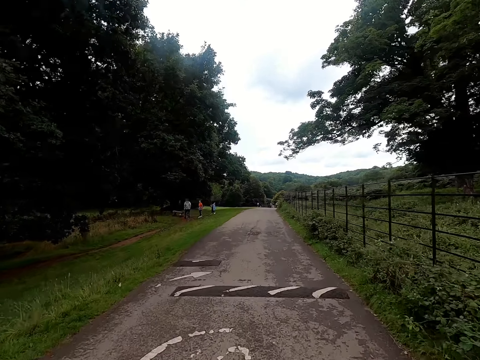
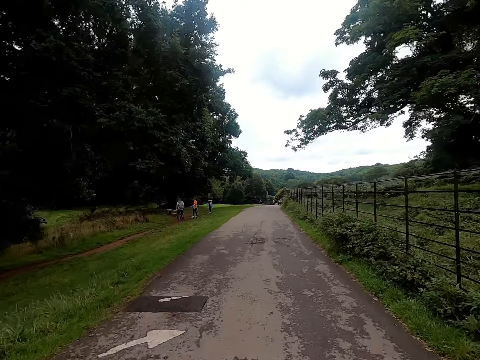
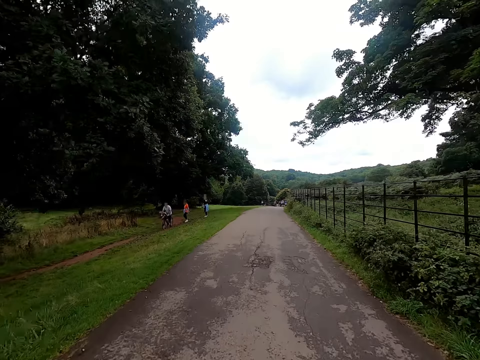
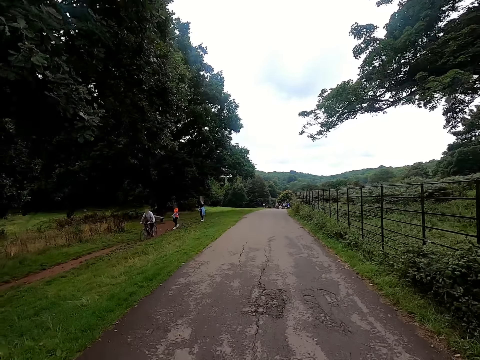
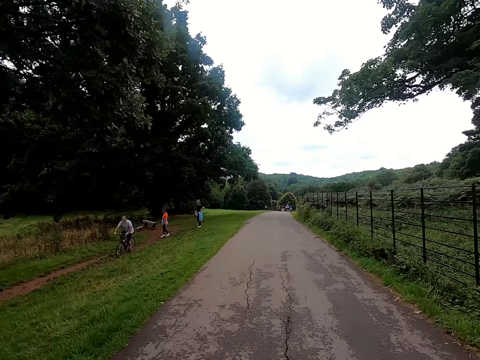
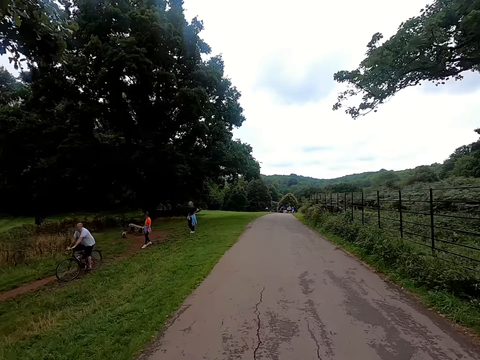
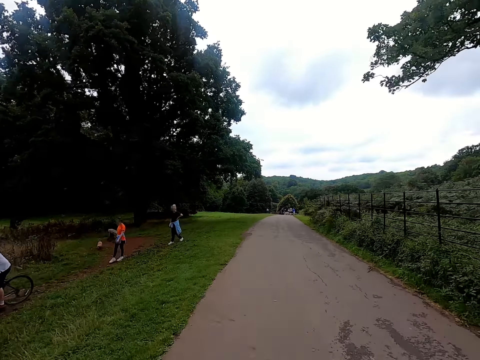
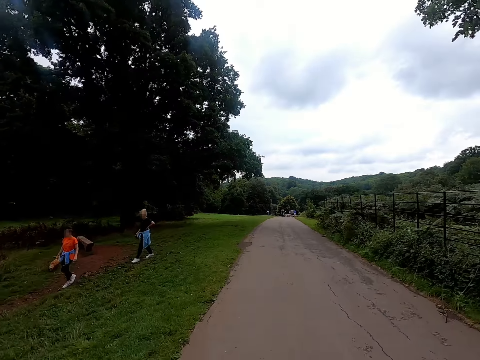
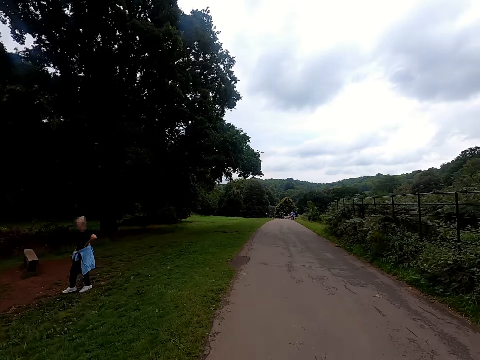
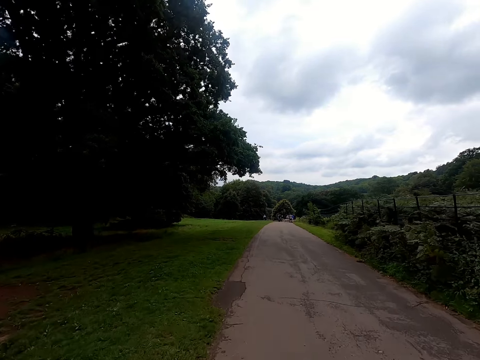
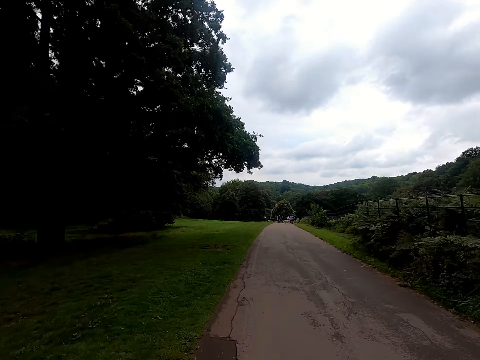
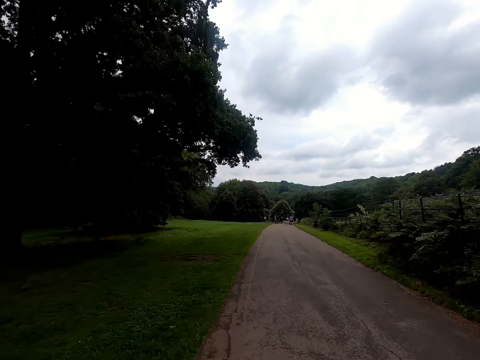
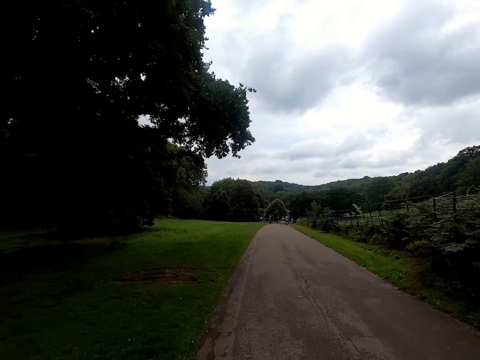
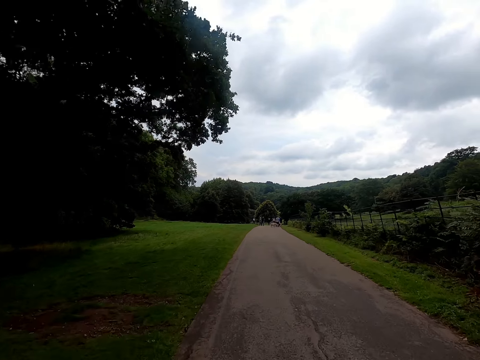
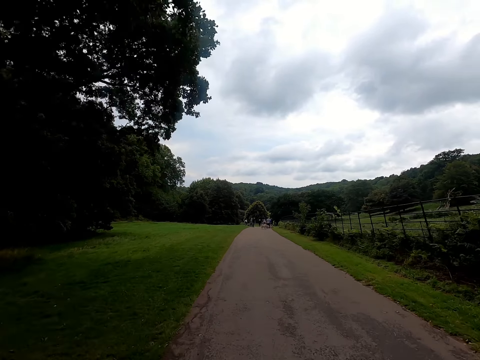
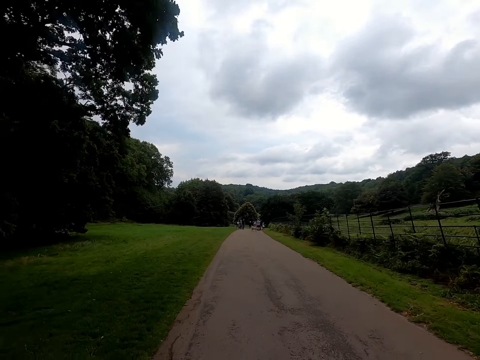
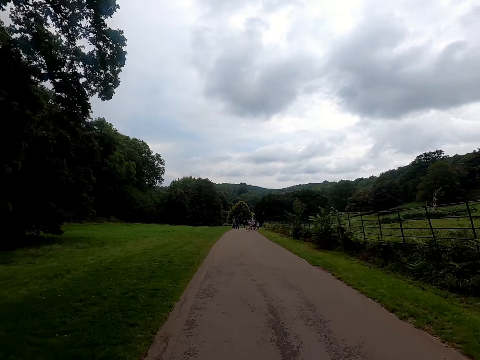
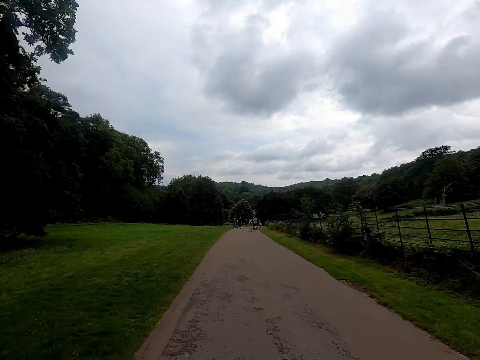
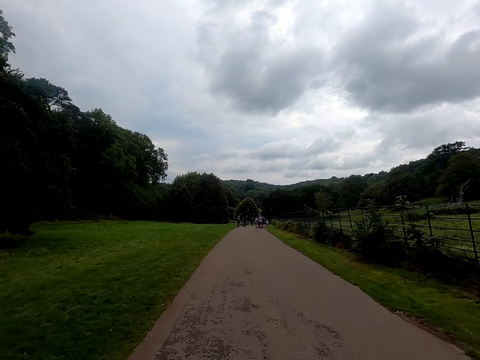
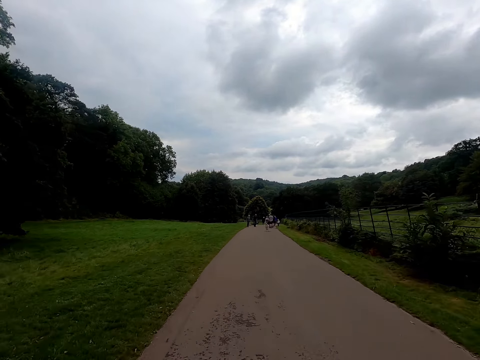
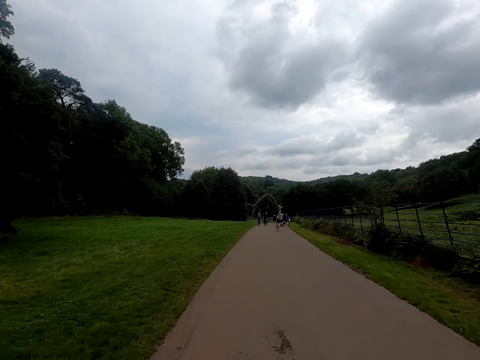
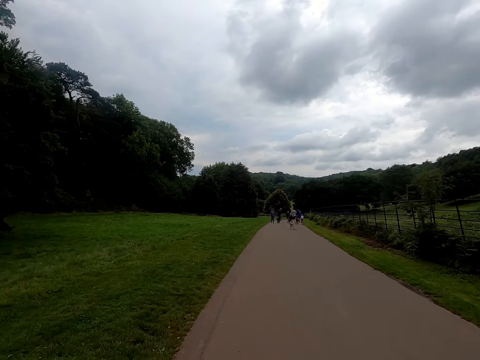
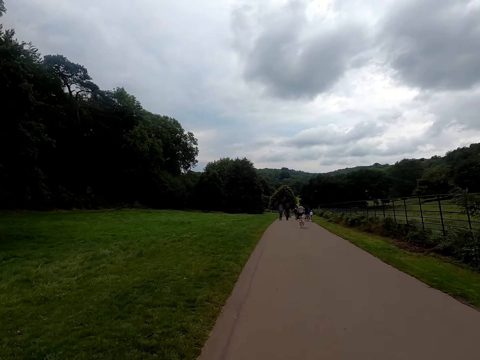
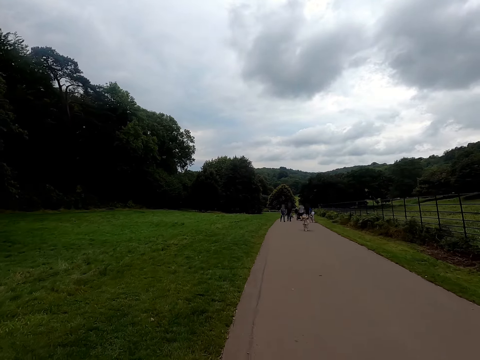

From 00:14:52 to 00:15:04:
A man rides a bicycle past the camera wearer. A woman walks past the camera wearer. Another woman walks past the camera wearer.

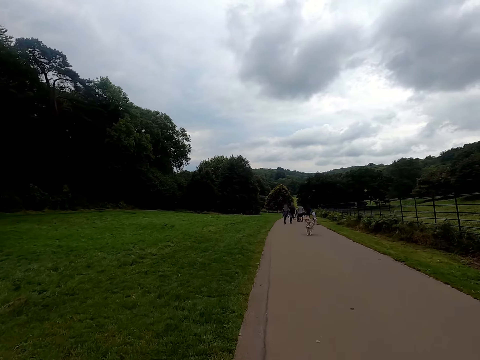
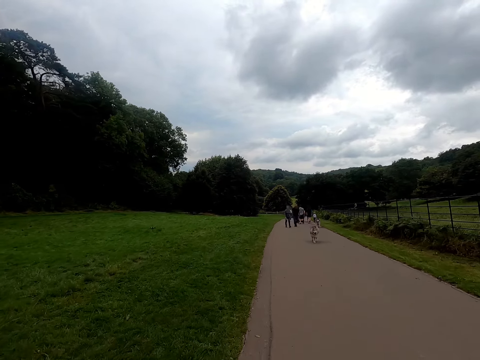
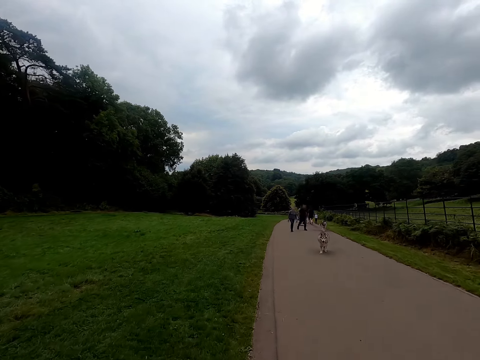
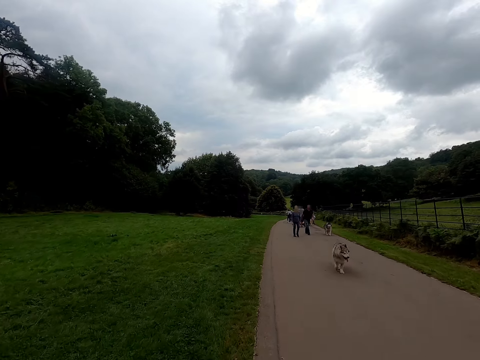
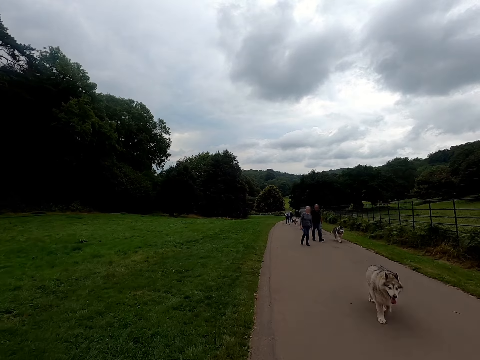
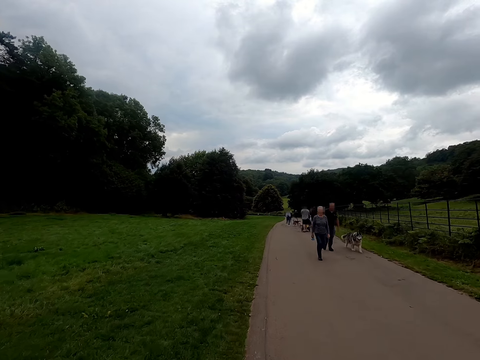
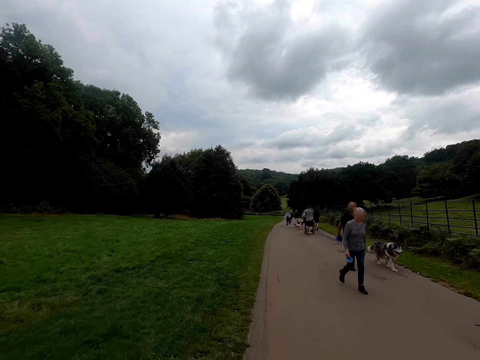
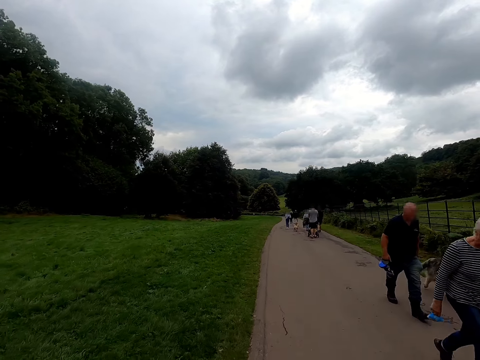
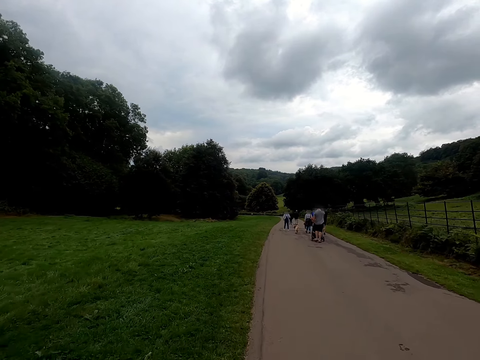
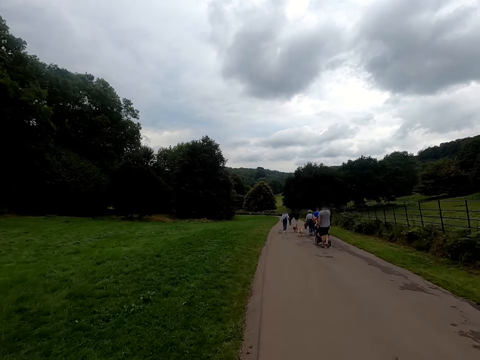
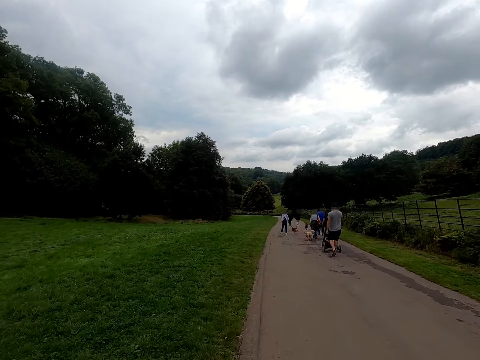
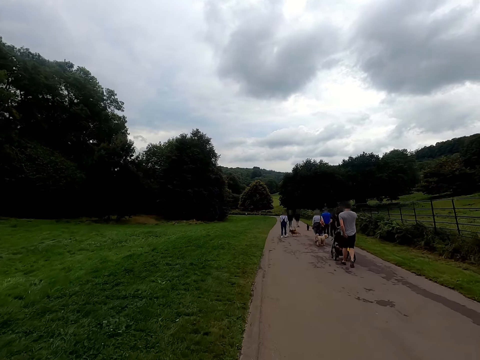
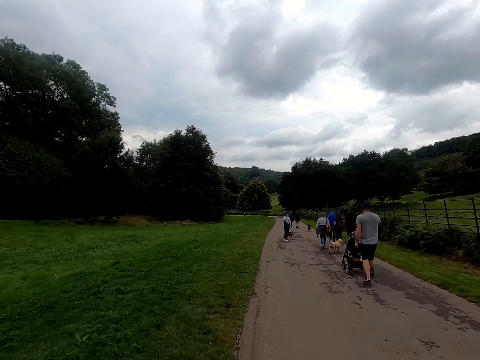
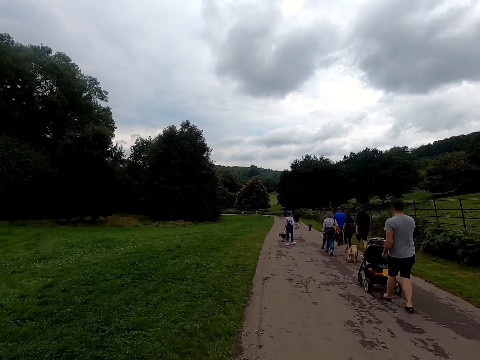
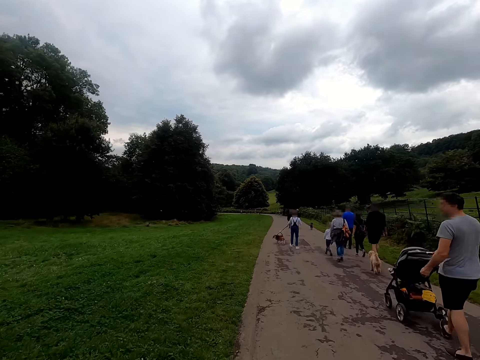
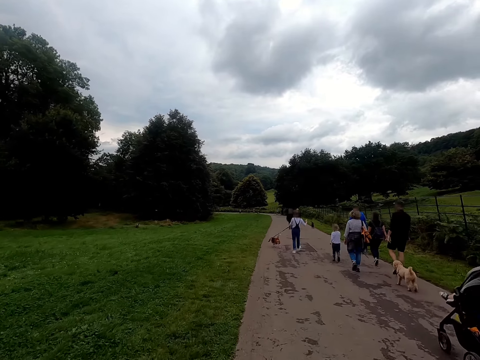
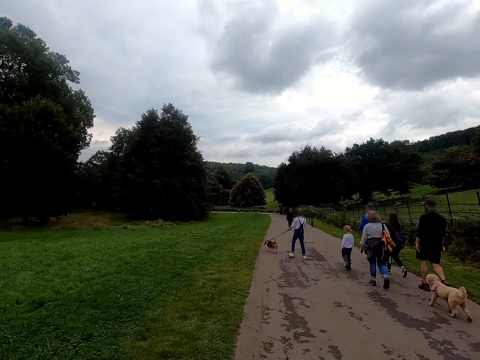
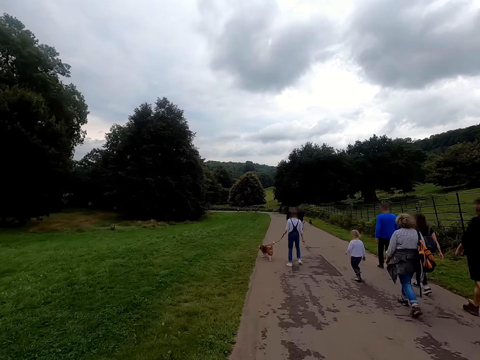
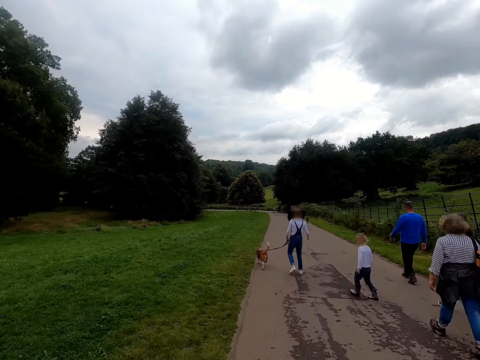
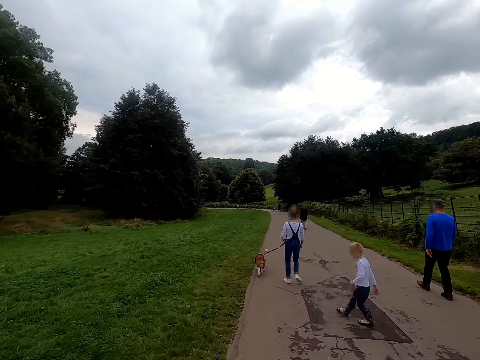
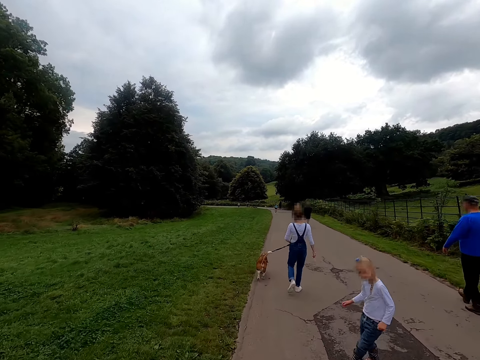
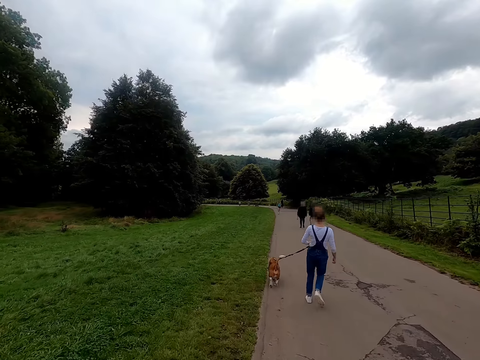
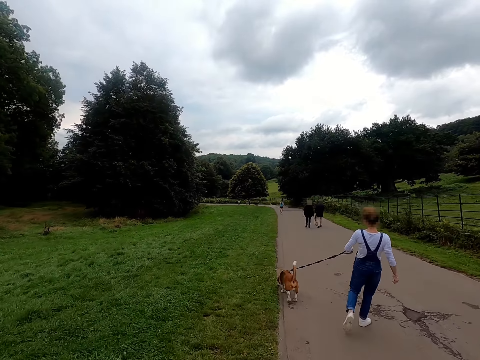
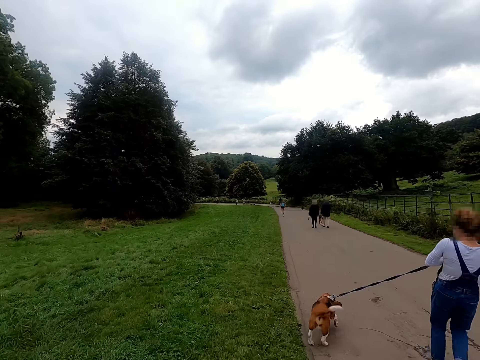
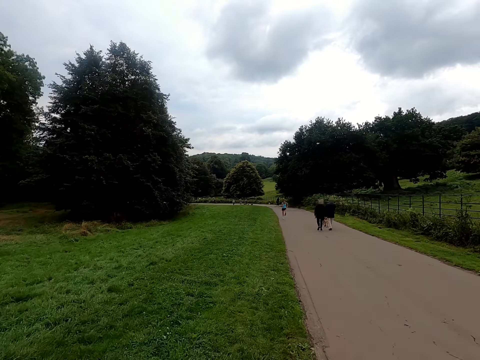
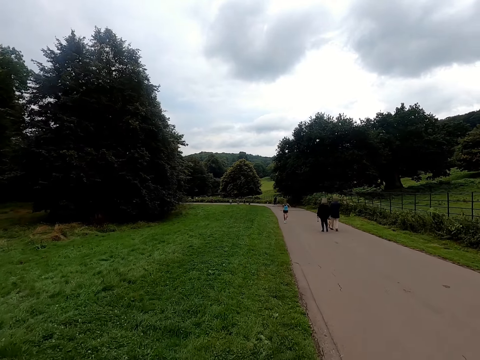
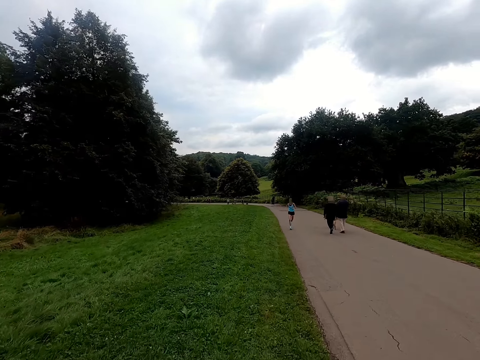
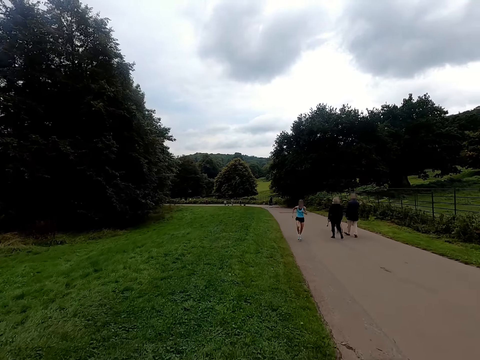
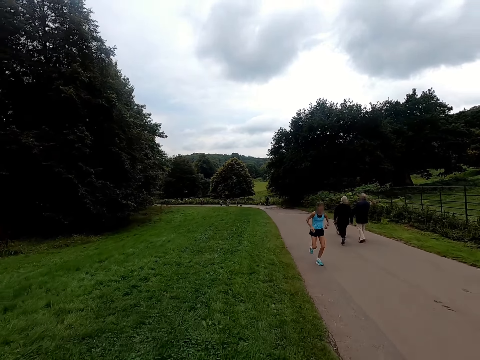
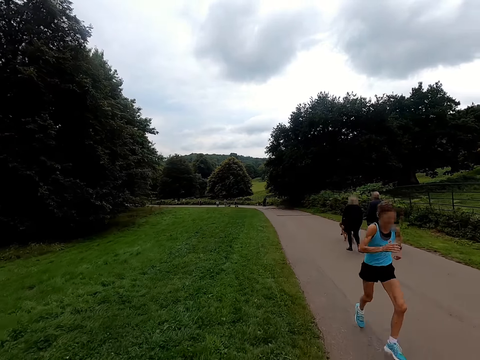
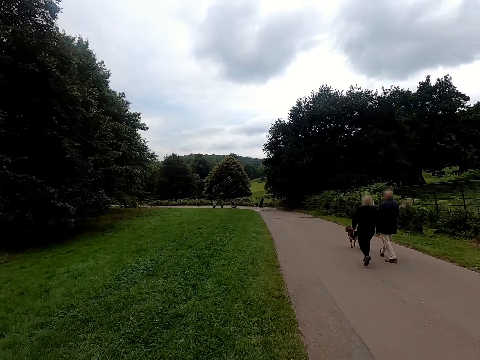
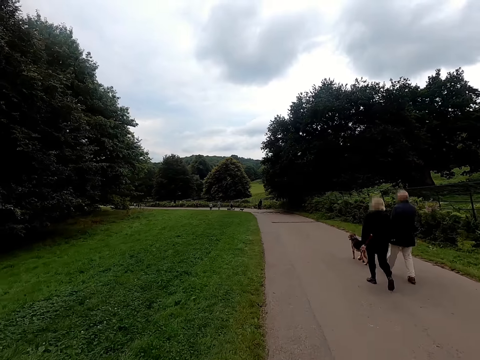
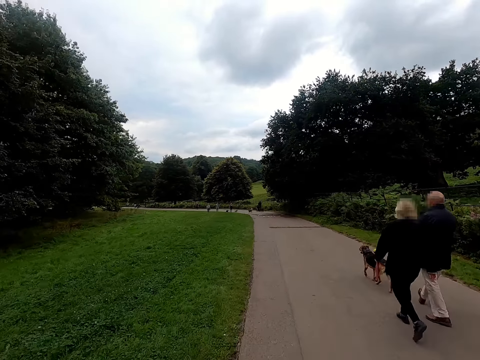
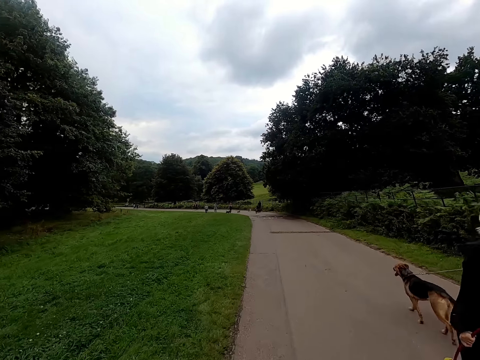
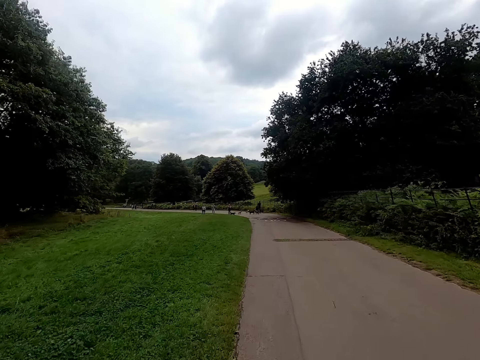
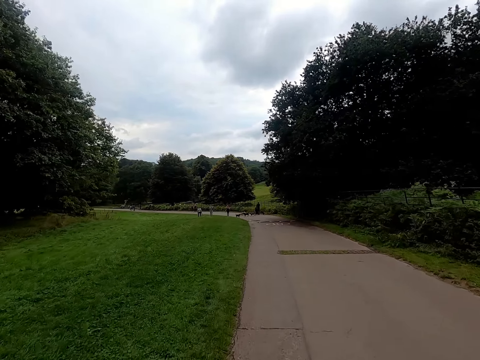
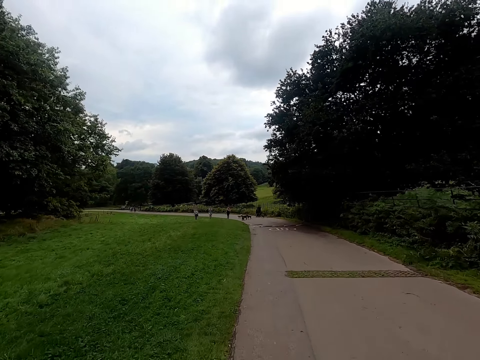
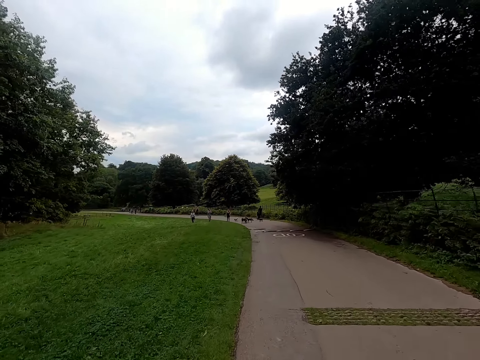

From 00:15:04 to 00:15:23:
A dog walks past the camera wearer. A woman walks past the camera wearer. Another dog walks past the camera wearer. A man walks past the camera wearer. Another woman jogs past the camera wearer.
